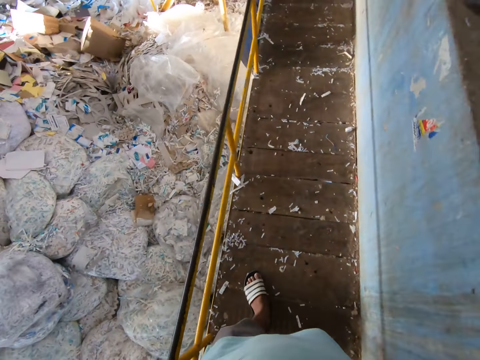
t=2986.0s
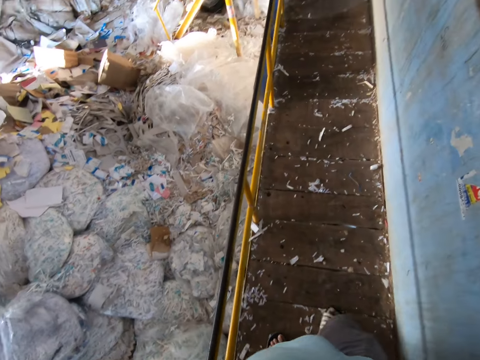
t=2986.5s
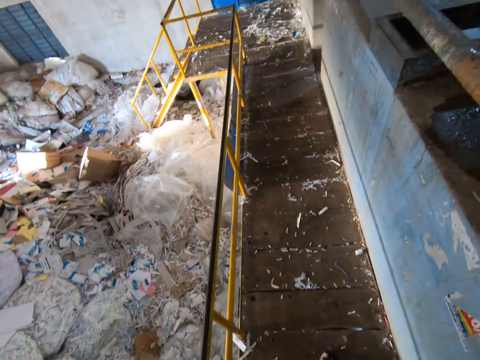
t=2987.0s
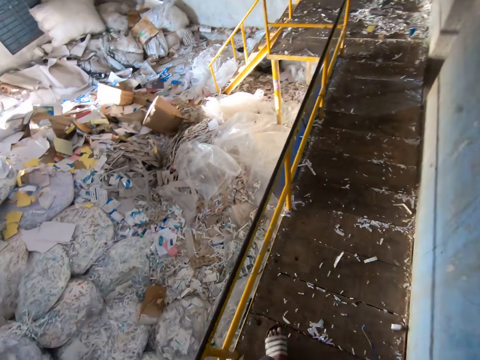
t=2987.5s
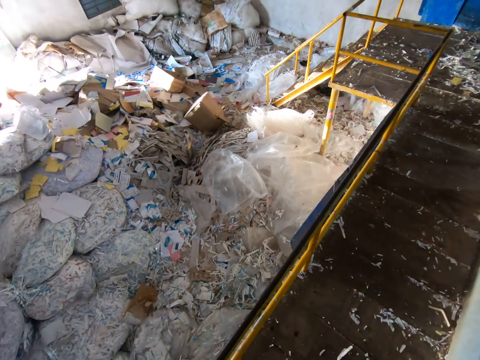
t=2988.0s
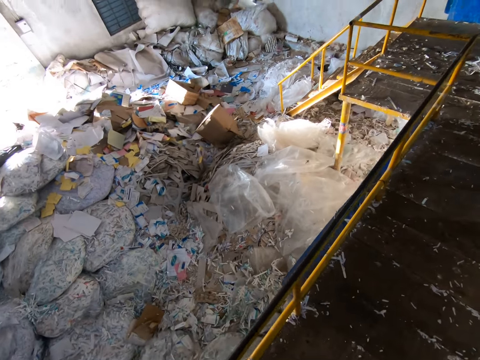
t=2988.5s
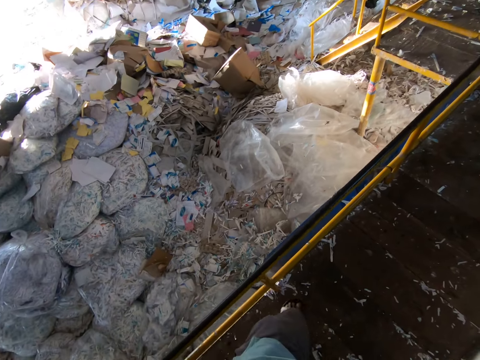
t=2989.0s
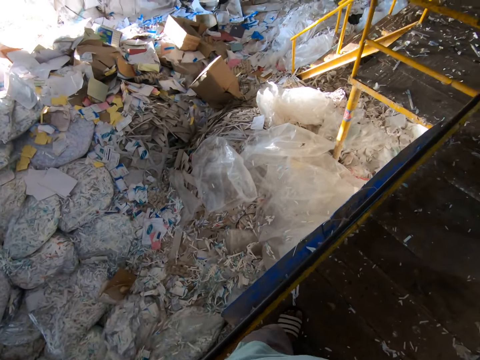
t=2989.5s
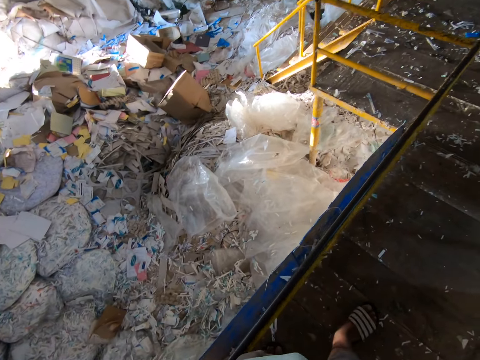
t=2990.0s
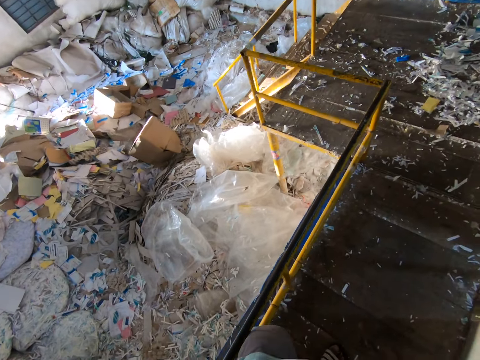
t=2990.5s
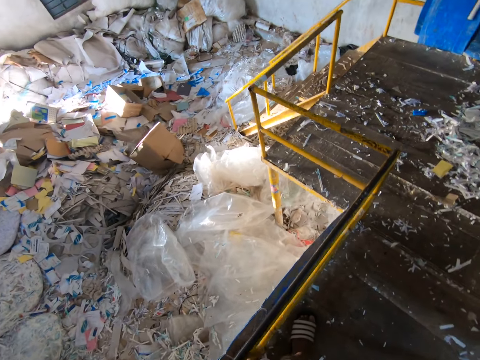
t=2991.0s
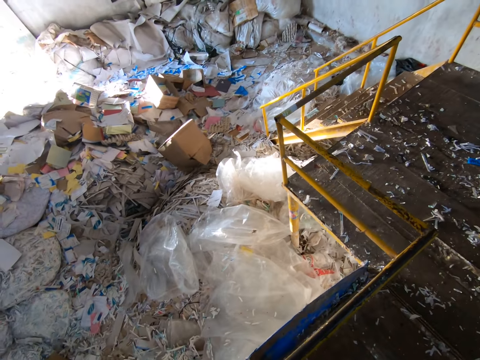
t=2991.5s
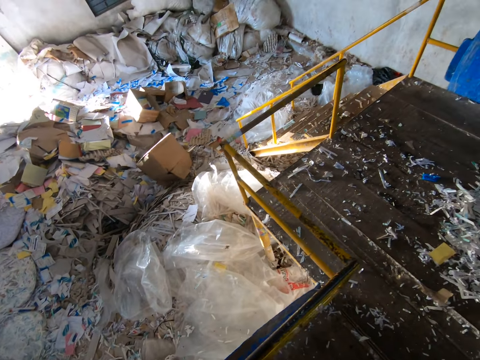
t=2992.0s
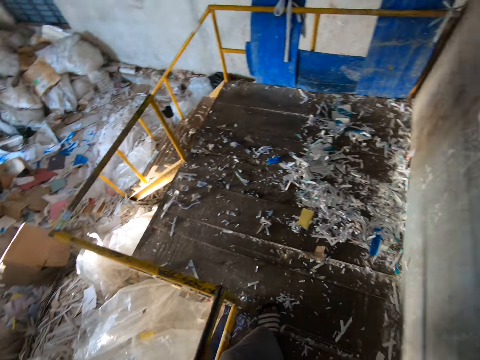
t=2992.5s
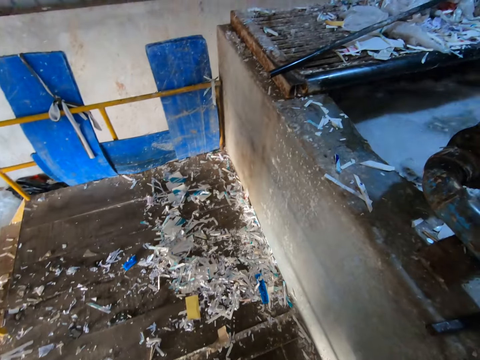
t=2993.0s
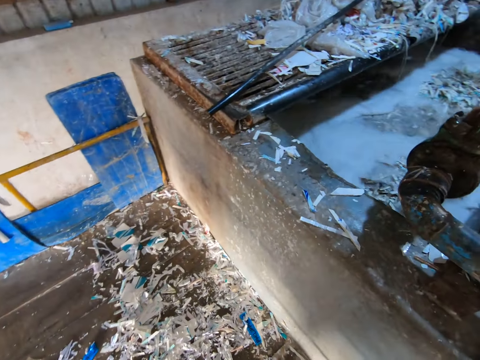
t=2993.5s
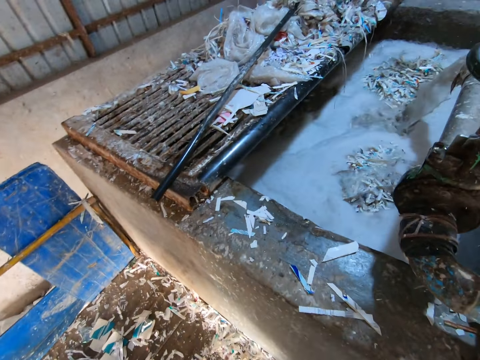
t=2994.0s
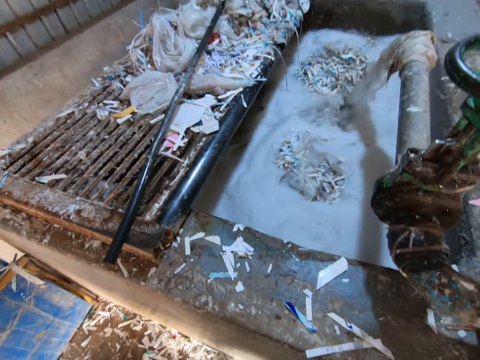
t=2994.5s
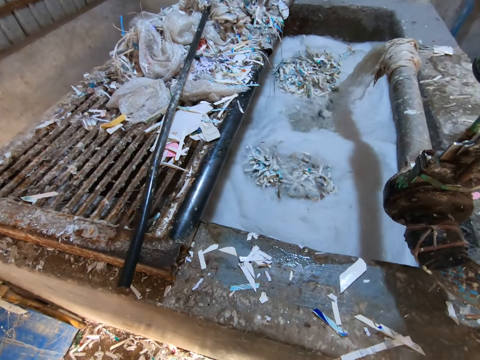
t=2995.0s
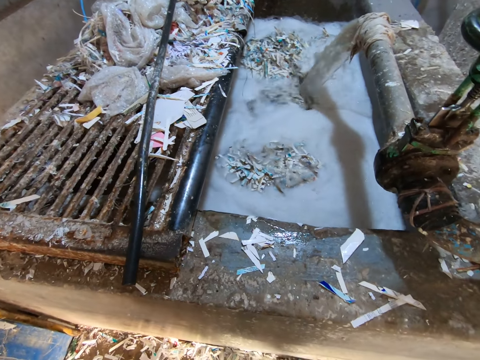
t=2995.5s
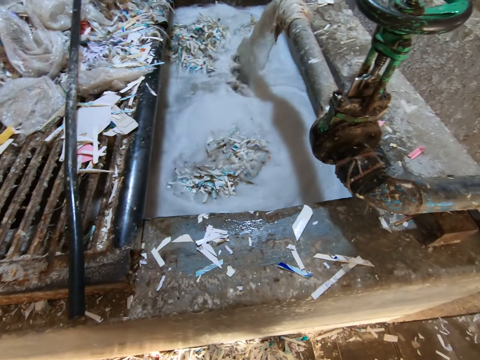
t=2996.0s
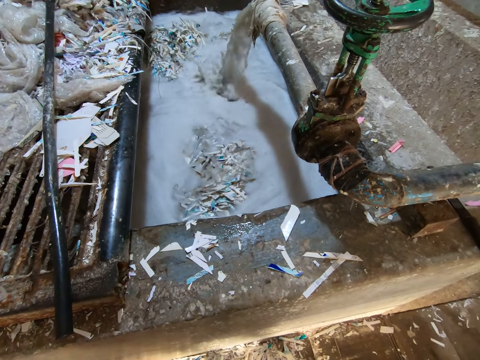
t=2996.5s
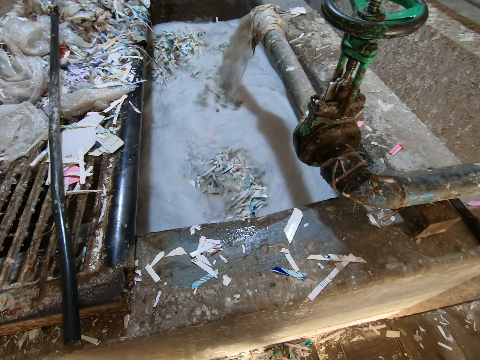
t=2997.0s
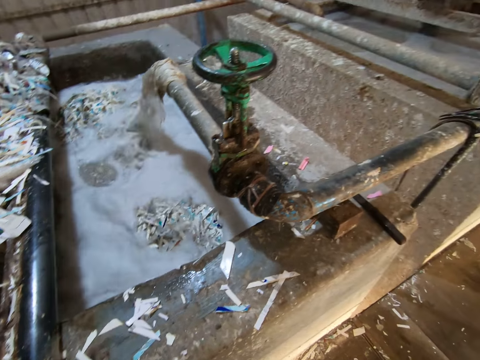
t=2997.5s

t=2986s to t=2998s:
The camera wearer looks around.

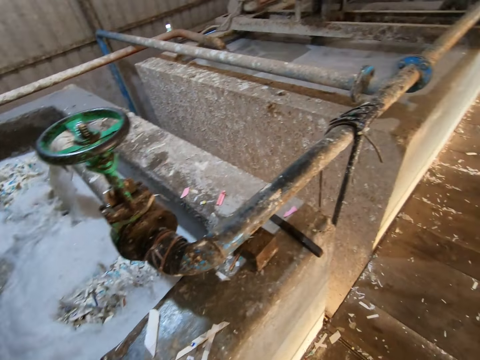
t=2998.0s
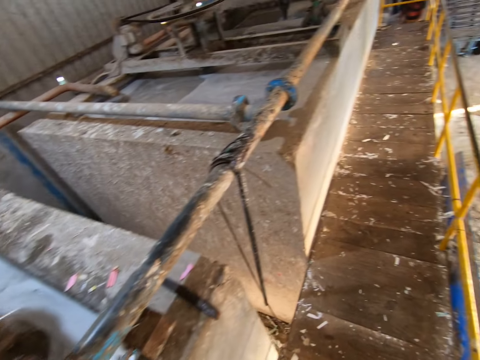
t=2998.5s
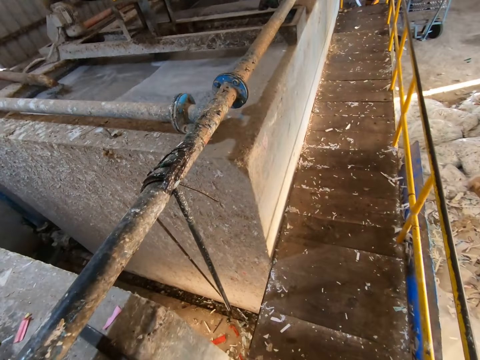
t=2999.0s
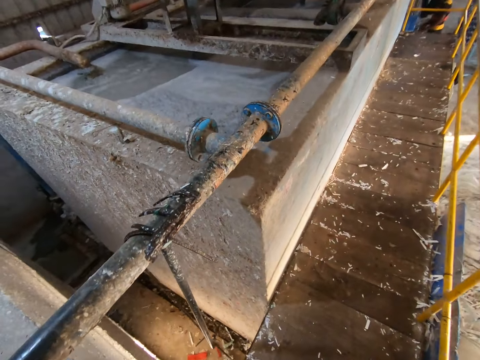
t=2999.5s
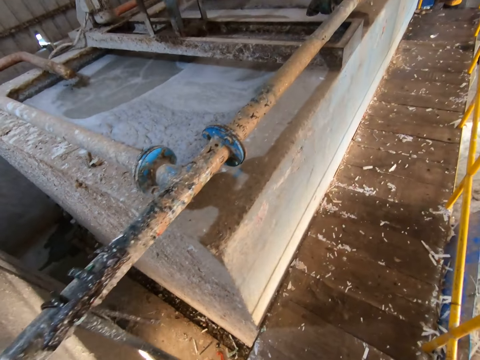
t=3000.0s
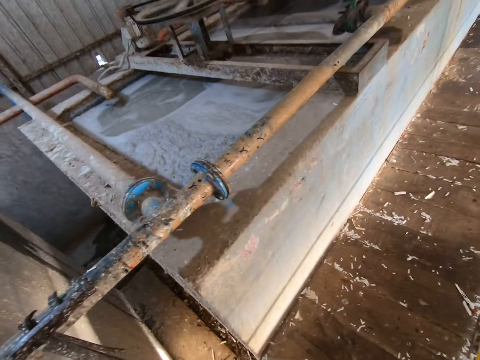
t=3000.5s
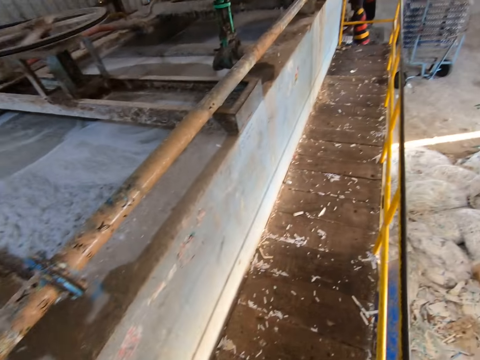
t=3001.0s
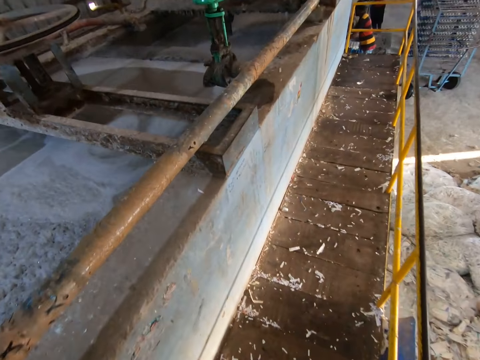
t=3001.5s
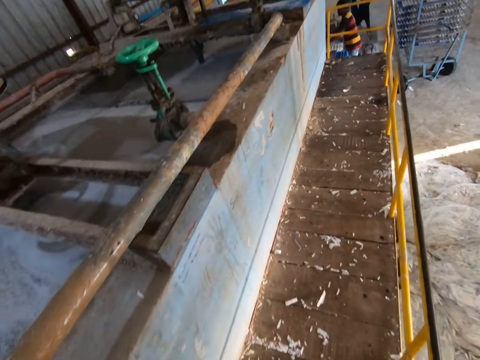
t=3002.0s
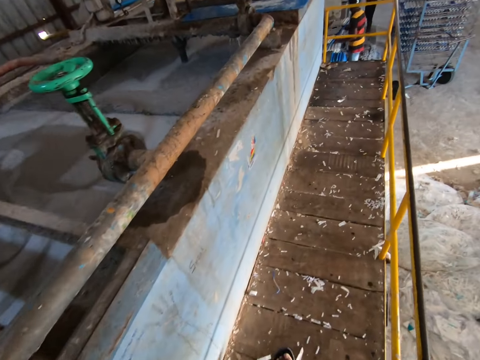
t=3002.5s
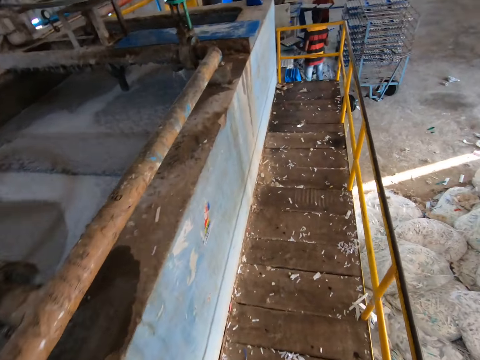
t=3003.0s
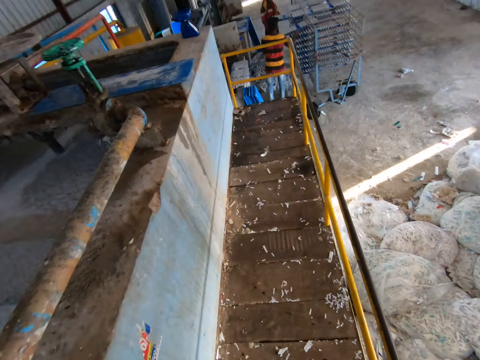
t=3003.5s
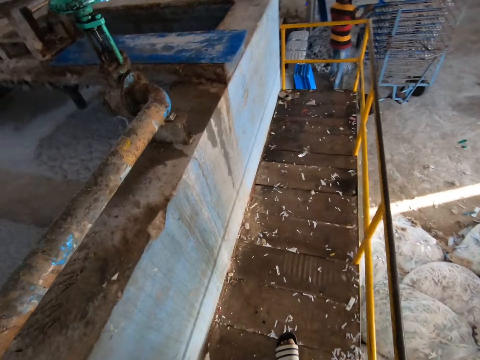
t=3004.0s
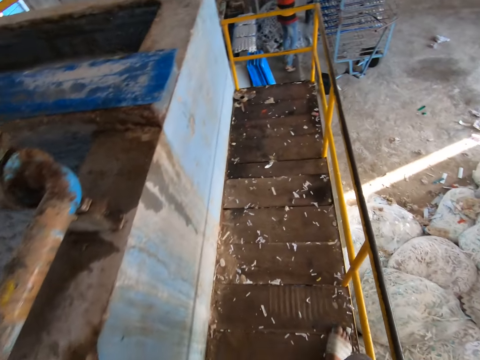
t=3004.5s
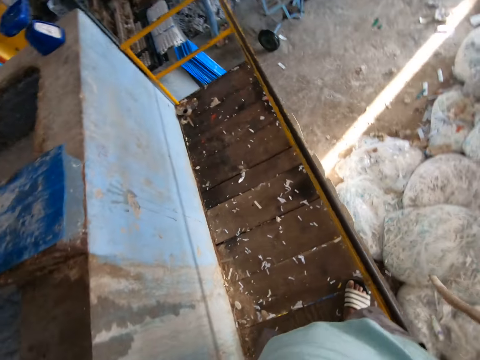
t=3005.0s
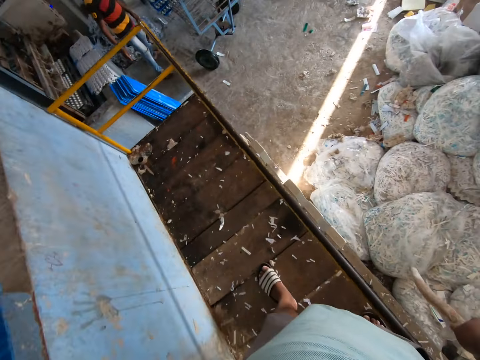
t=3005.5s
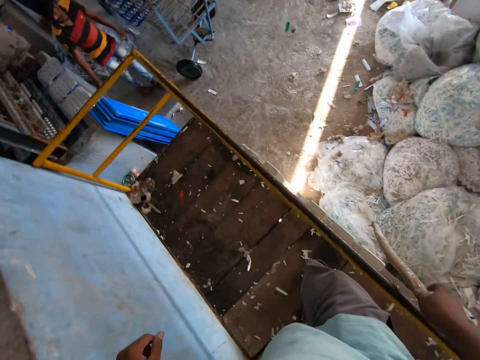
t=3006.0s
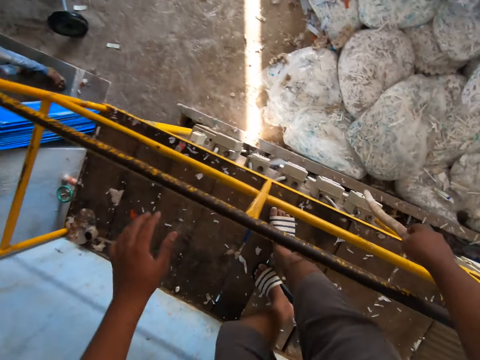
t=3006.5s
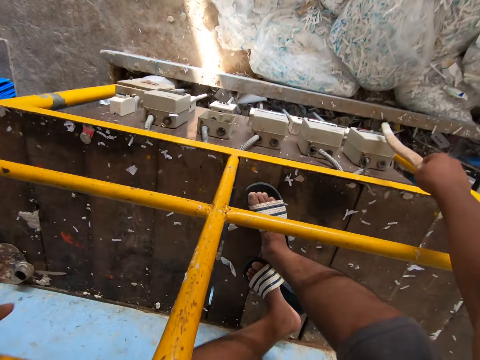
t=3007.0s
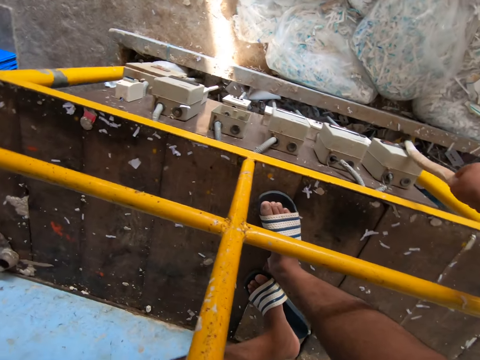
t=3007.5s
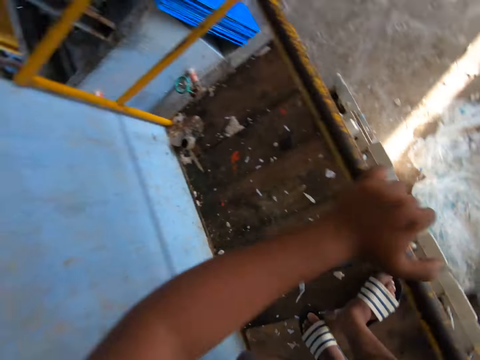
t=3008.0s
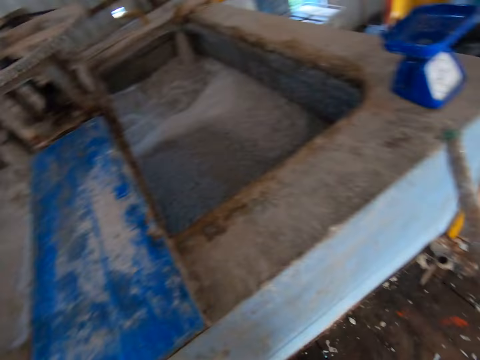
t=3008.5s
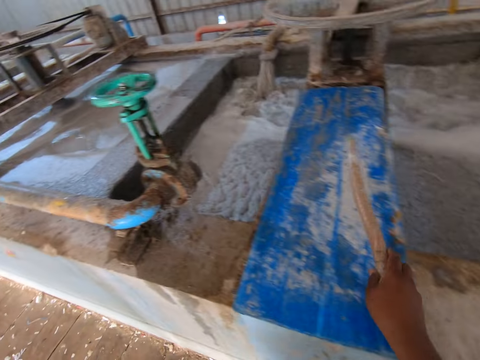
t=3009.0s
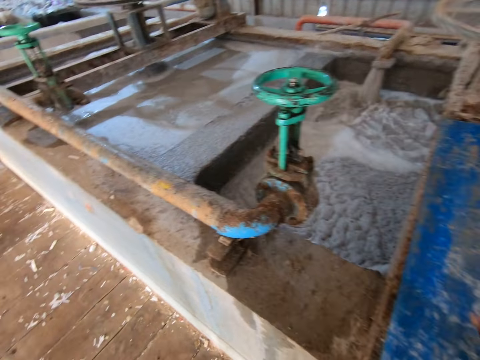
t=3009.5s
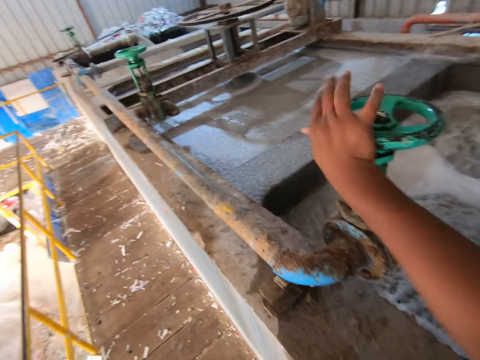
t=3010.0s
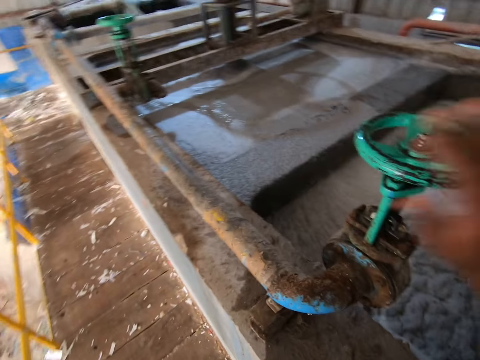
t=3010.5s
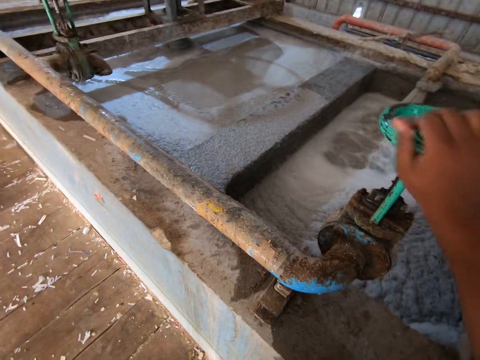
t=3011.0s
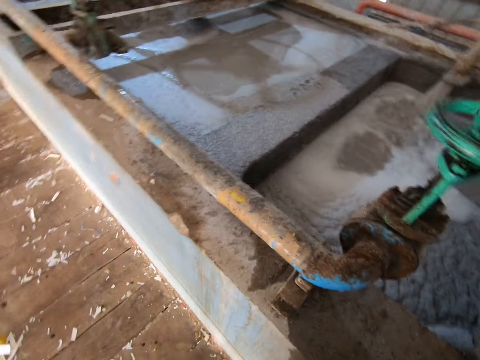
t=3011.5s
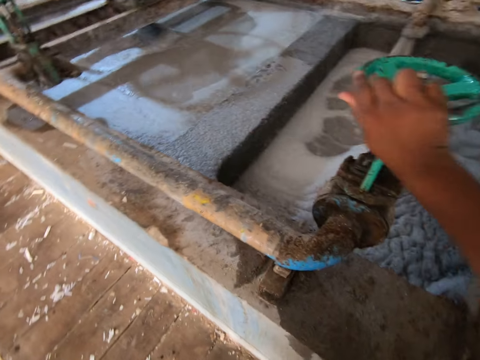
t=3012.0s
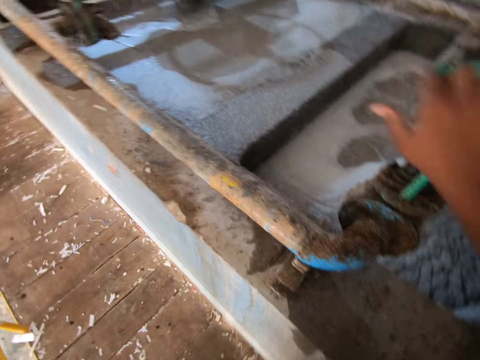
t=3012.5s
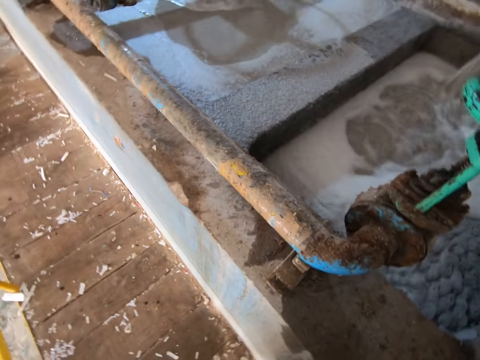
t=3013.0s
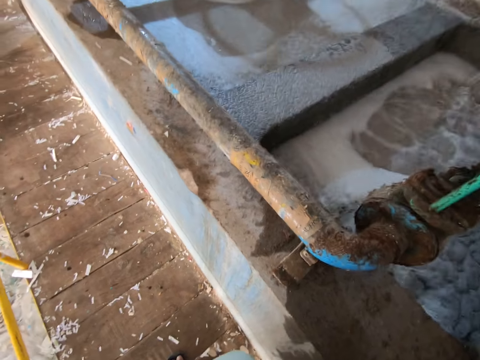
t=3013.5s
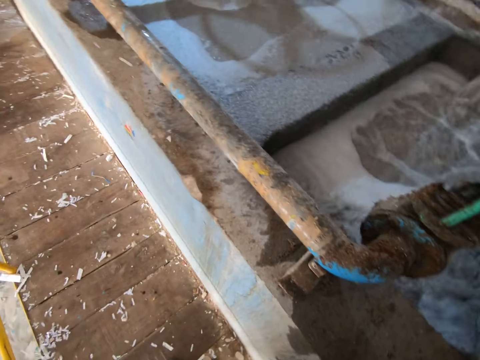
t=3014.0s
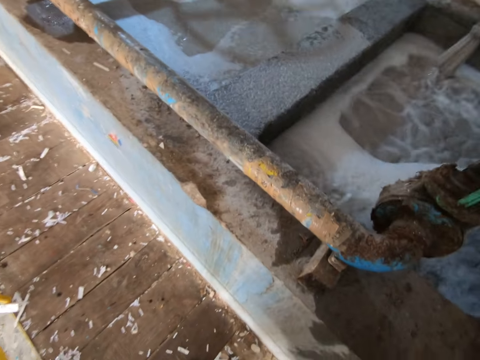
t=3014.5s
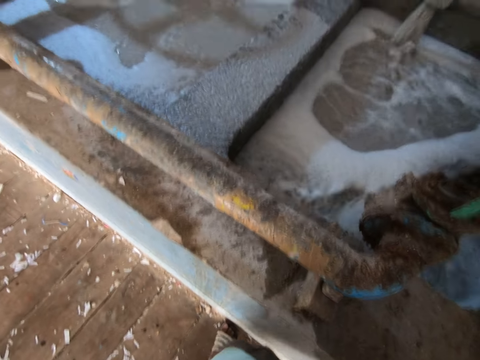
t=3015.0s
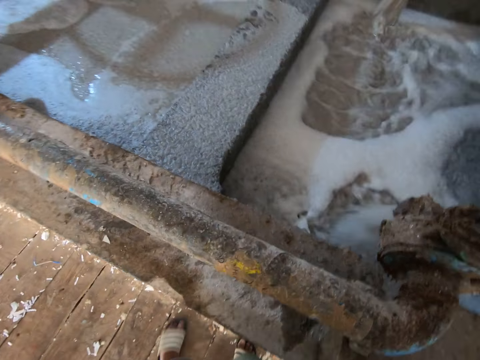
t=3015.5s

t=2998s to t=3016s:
The man drops a plank on the egg crate making machine with both hands. The camera wearer walks around. The man brings out a plank of egg crates from the egg crate making machine with both hands. Another man drops a plank of egg crate in the shelf with both hands. The first man drops the plank of egg crates in the shelf with both hands. The camera wearer holds a stick in his right hand. He places his left hand on a handrail and touches a cut-out with the stick in his right hand. He drops the stick on a plank with his right hand. He turns a shut-off valve with his right hand. He holds the tap opener. He looks around.
